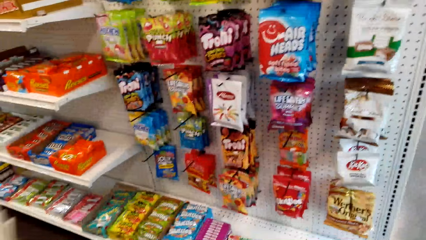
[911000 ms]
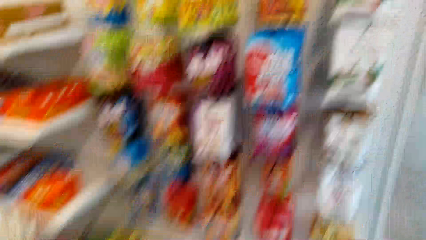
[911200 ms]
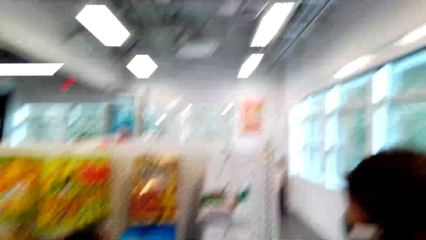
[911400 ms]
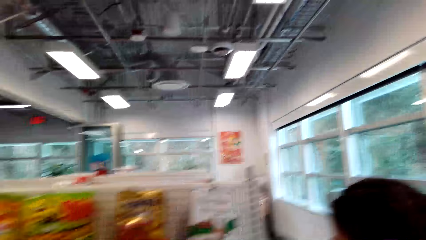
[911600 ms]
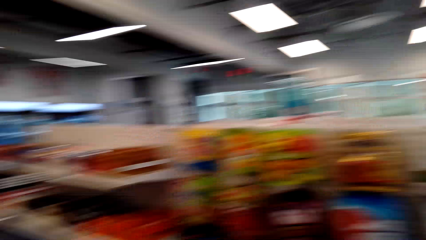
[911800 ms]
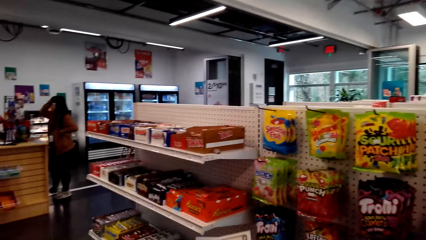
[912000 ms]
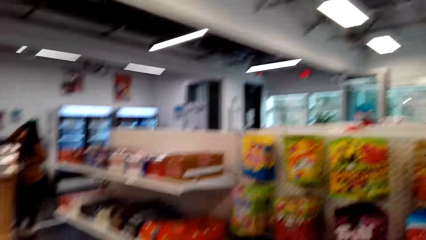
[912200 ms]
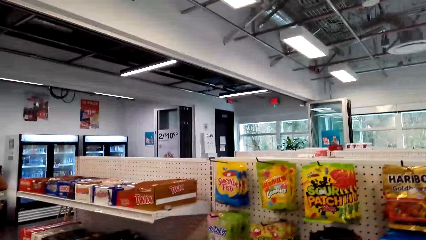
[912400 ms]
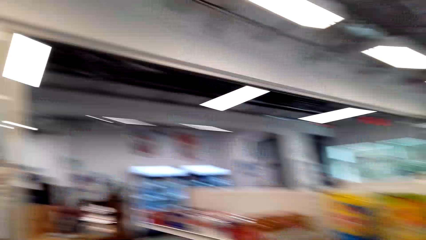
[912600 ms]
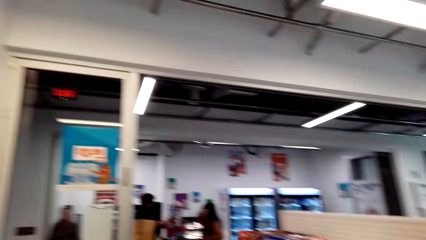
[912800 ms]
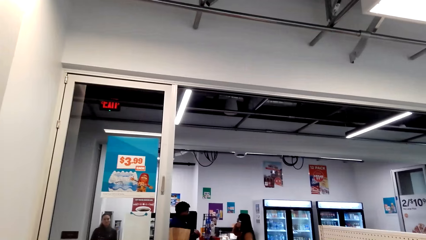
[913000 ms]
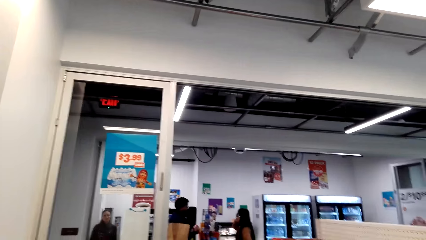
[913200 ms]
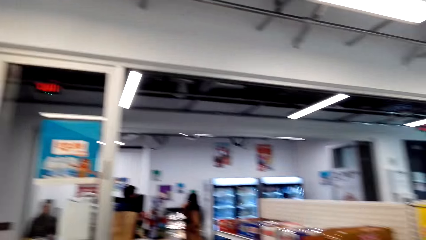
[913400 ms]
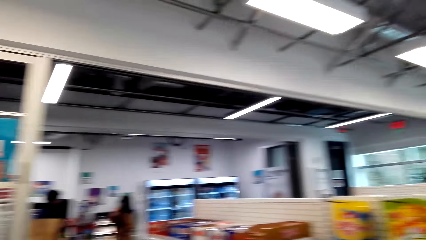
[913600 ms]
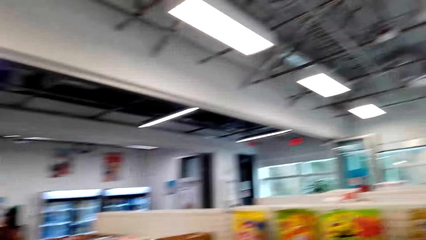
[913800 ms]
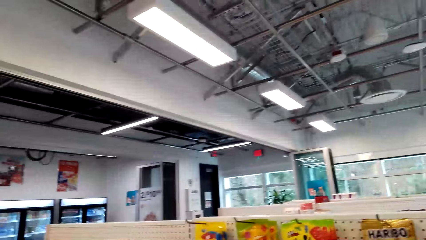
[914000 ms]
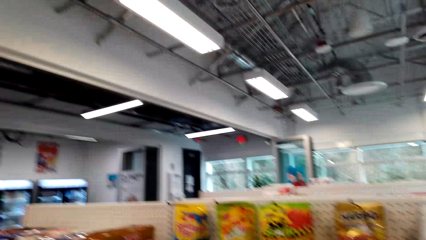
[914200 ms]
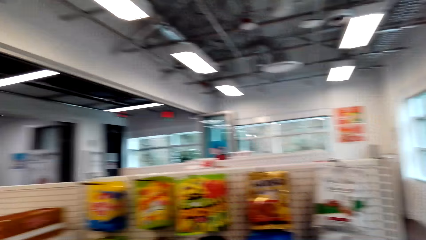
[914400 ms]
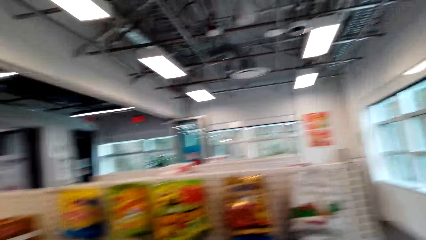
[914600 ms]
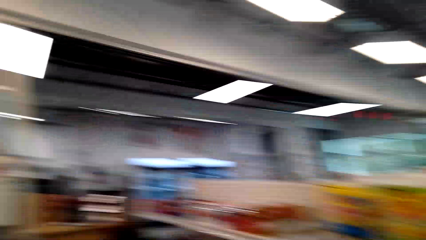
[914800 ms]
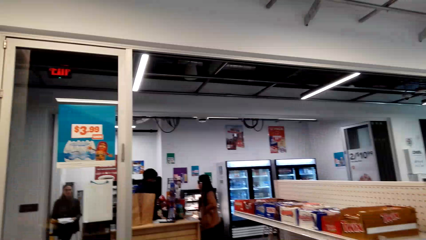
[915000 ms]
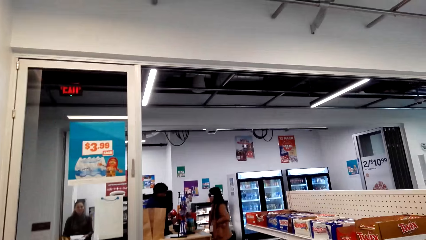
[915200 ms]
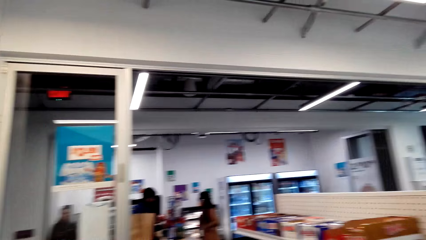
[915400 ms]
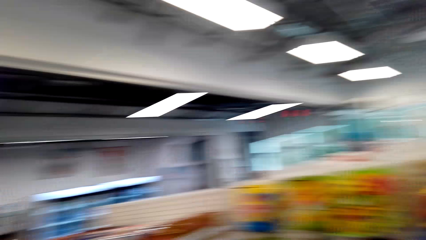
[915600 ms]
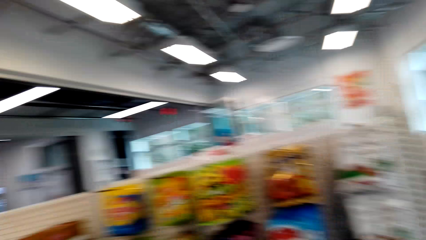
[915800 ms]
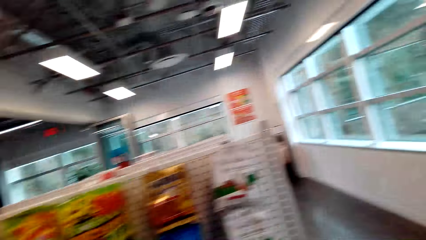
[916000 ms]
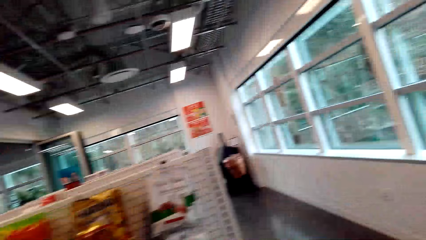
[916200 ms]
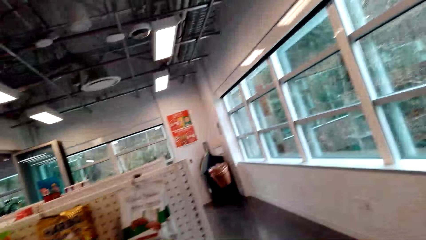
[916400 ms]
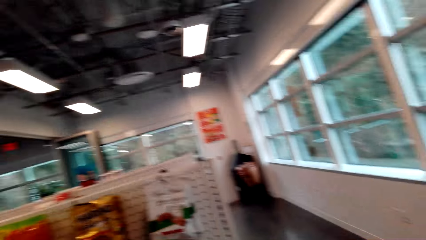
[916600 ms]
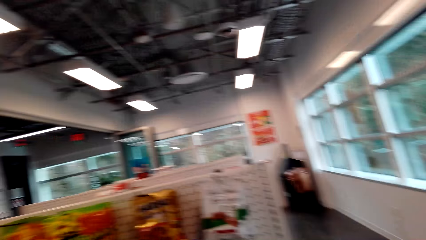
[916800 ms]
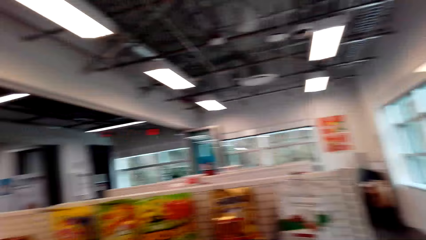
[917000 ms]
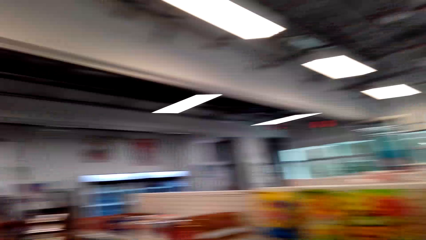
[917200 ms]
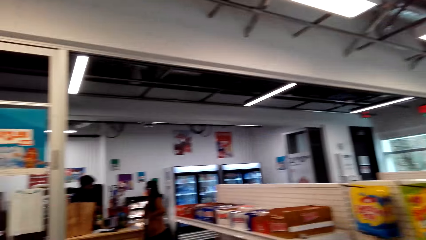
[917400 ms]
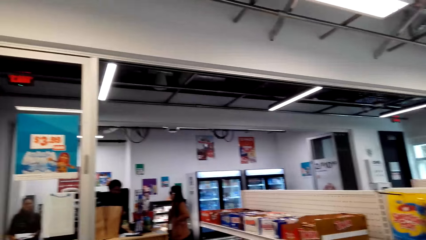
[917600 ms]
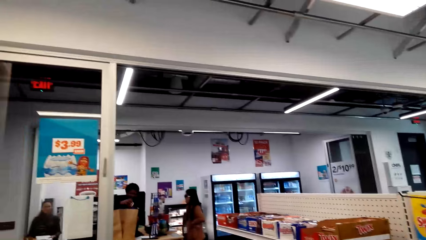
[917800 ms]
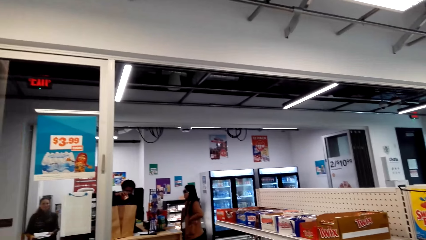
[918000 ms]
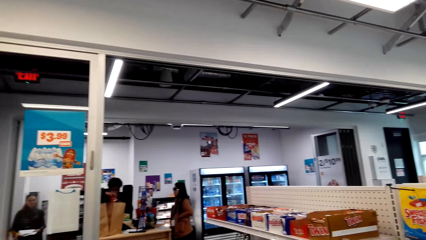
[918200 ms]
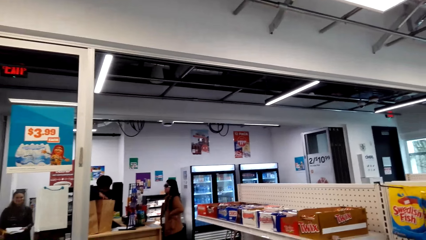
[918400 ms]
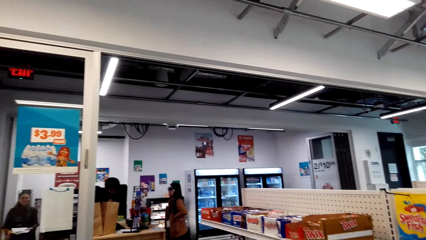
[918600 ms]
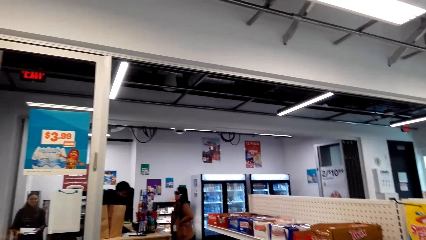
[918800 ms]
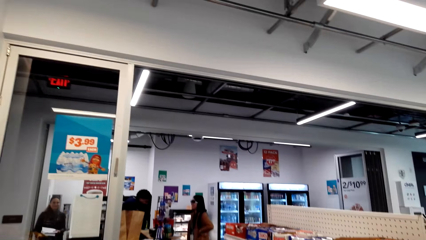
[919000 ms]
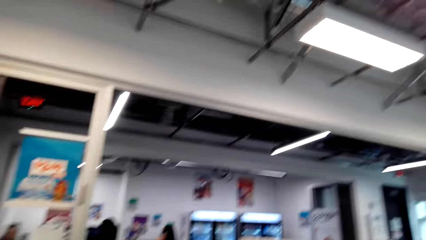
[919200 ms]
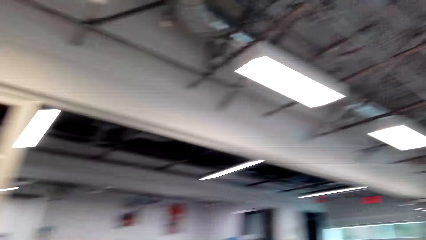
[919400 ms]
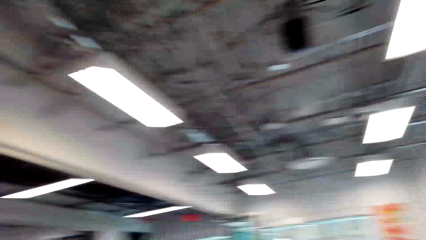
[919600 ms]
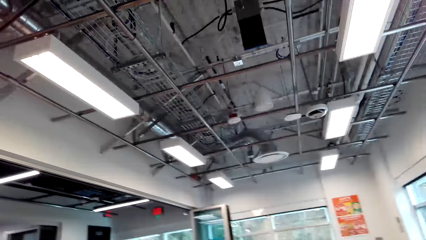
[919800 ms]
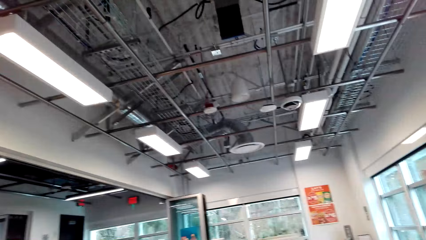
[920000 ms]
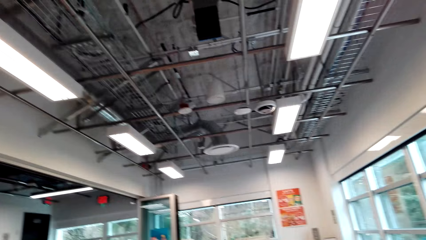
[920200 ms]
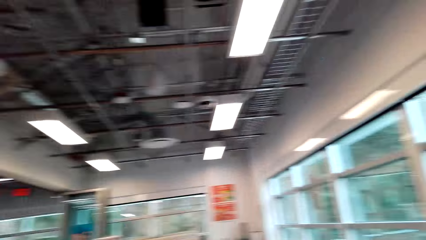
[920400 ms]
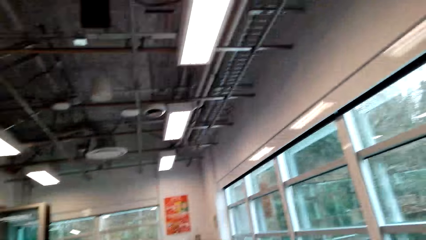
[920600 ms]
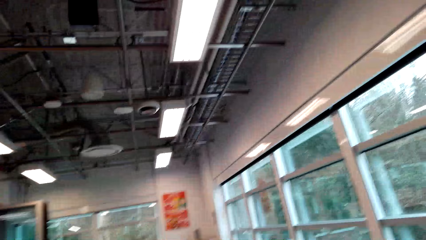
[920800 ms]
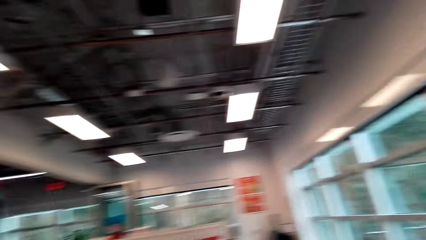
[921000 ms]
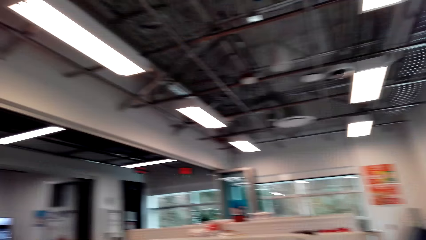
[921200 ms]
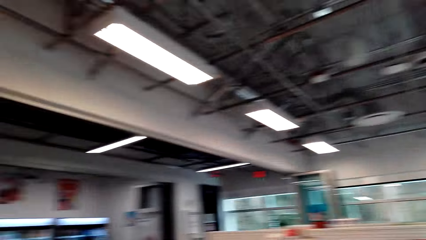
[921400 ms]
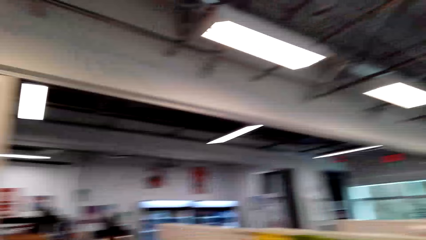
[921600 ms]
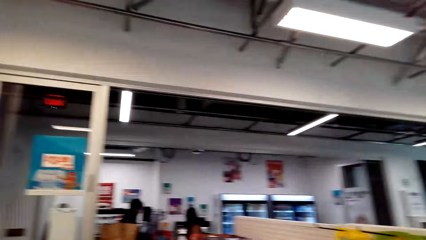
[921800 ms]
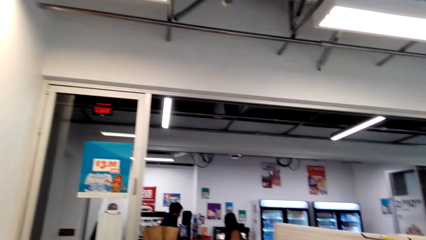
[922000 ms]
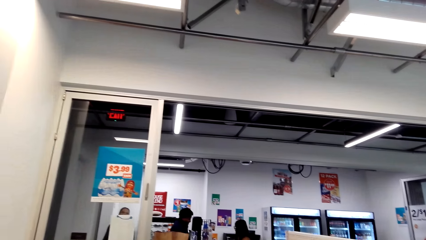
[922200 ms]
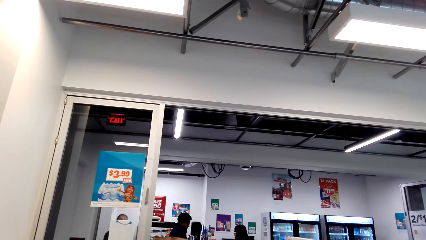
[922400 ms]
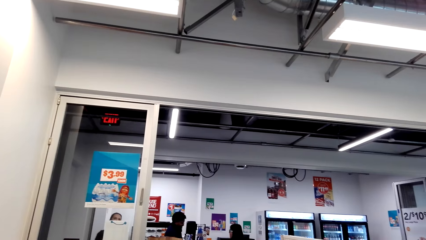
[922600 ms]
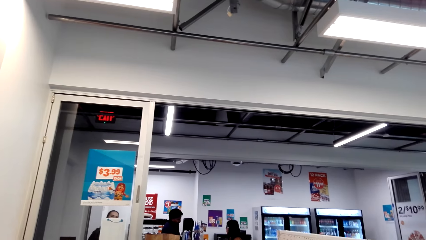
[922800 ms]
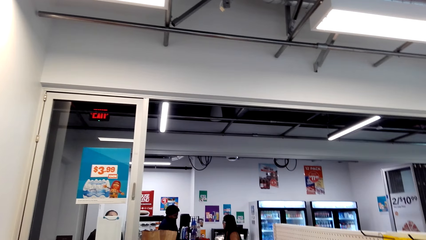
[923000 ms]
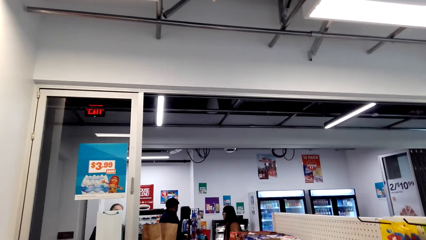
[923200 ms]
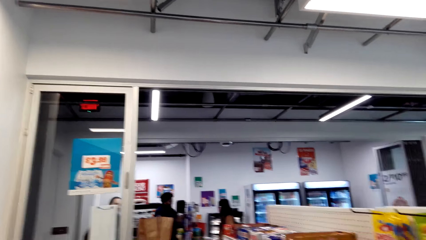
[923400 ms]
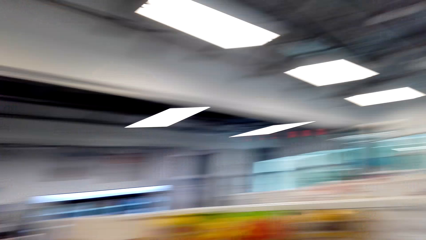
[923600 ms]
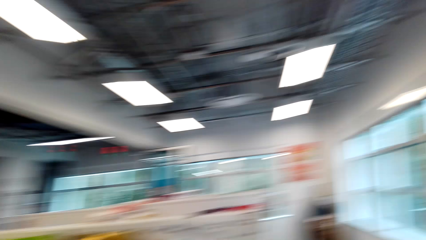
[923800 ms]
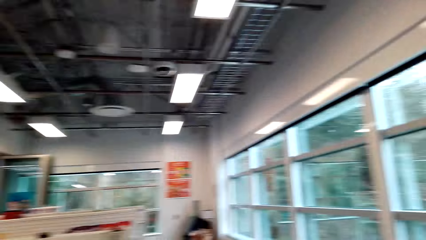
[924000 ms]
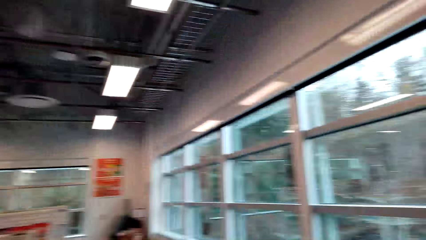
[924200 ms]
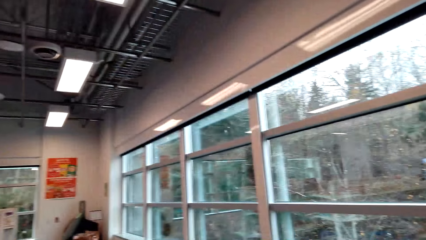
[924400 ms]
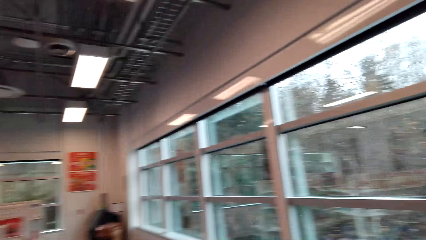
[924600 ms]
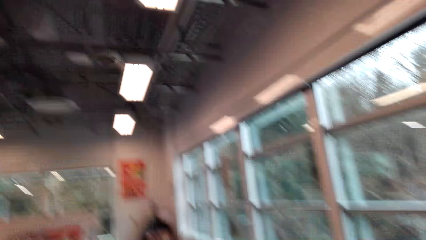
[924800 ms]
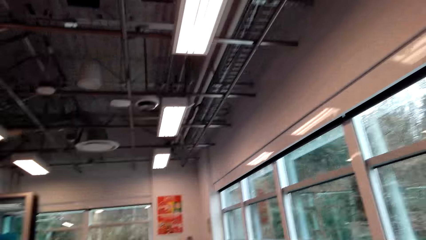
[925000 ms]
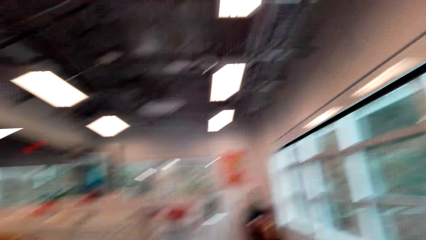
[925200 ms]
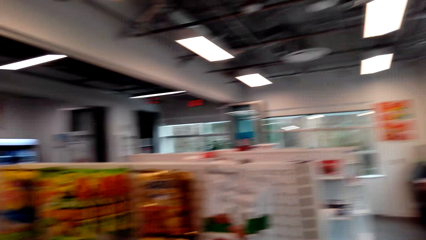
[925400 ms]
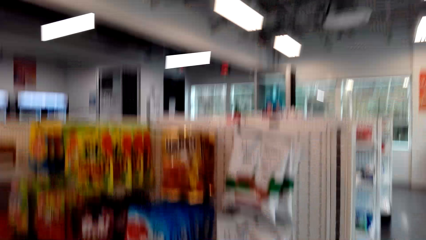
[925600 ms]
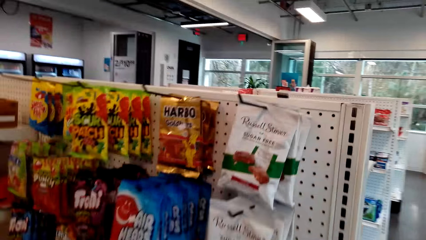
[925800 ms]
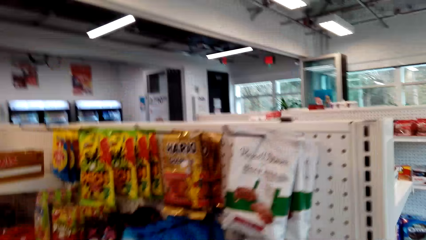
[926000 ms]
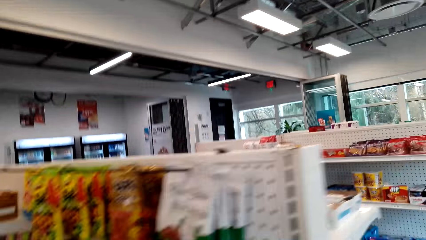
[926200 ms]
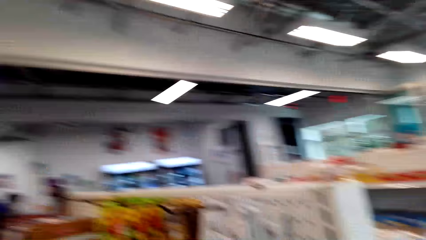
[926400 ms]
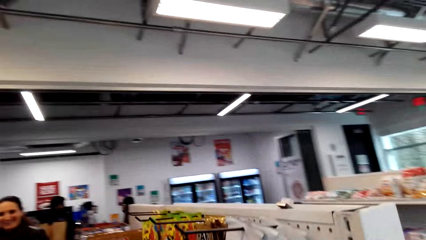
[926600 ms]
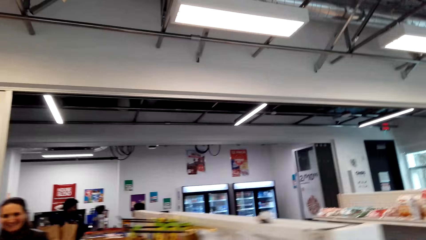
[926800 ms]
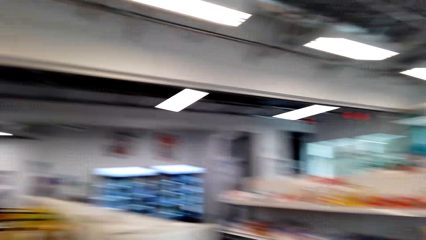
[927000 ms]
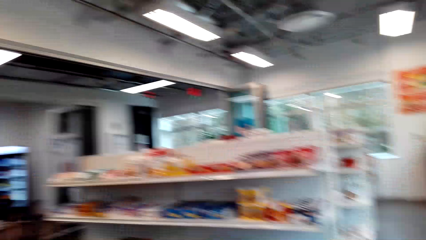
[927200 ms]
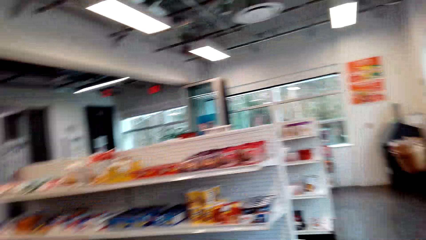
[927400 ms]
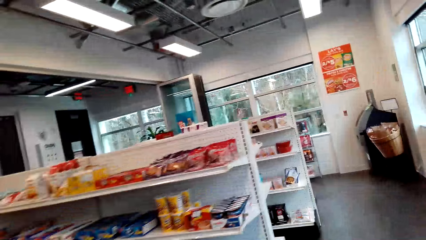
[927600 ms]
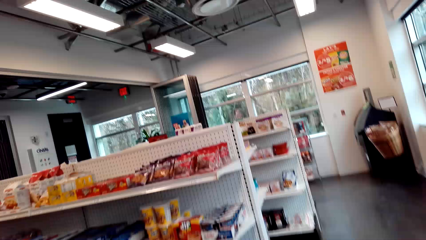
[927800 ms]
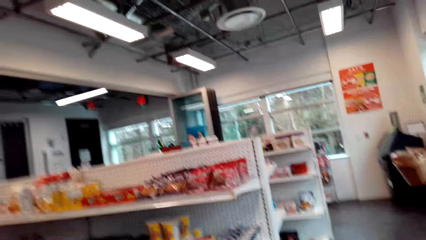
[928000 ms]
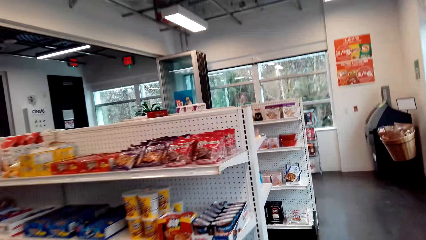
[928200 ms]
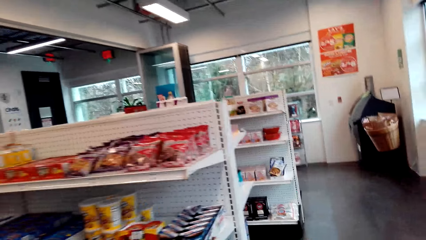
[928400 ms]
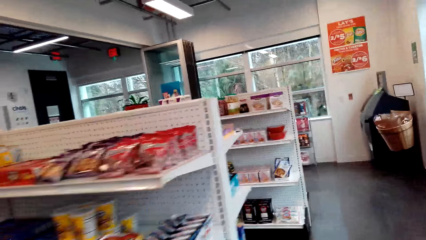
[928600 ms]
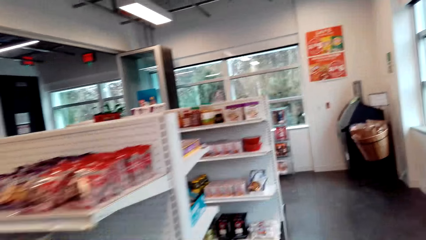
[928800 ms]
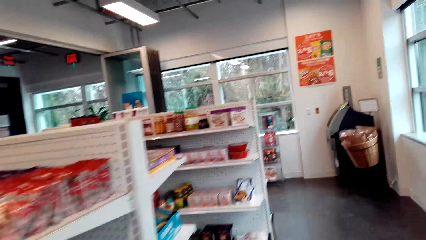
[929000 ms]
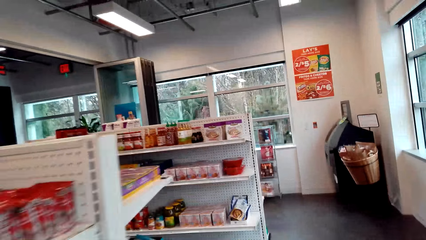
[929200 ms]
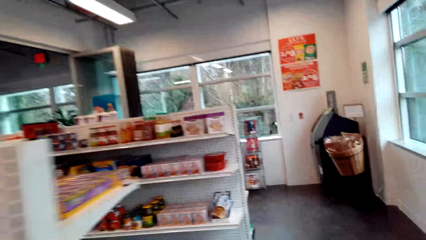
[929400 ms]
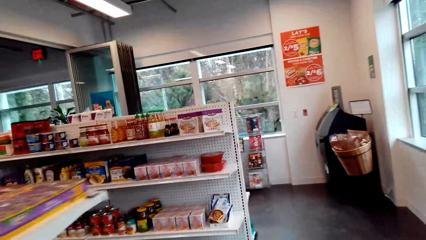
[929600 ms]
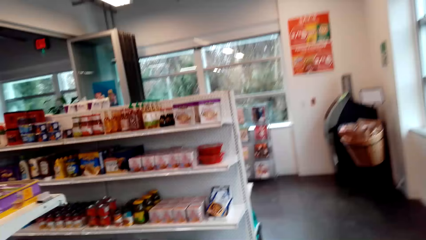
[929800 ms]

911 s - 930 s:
The camera wearer stares at the cereals. They look at the shelf. They look around the supermarket. They speak to a woman. The woman speaks to the camera wearer. The camera wearer walks in the supermarket. They stare at the supermarket. They speak to the woman. They look around the supermarket. They speak to the woman. They walk in the supermarket. They laugh. They walk in the supermarket.
